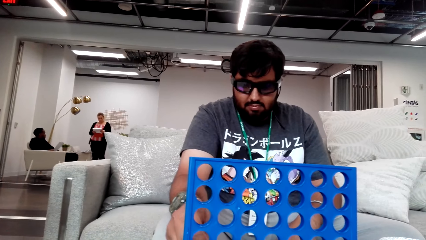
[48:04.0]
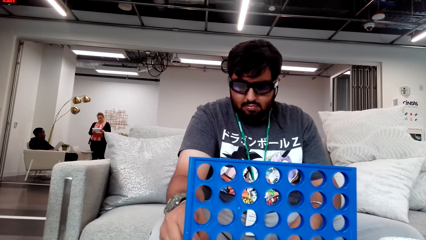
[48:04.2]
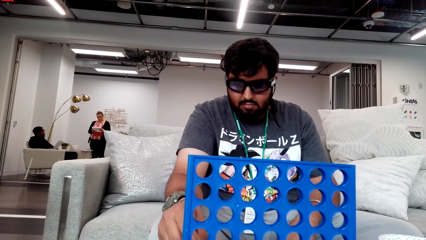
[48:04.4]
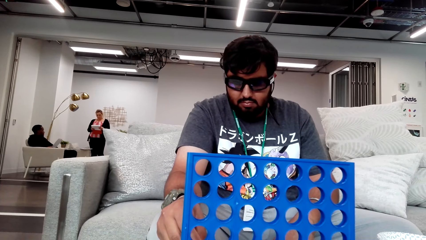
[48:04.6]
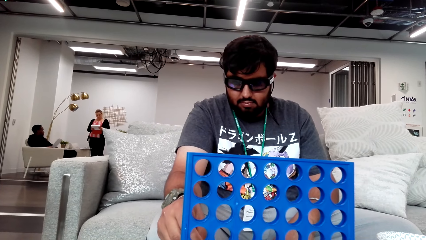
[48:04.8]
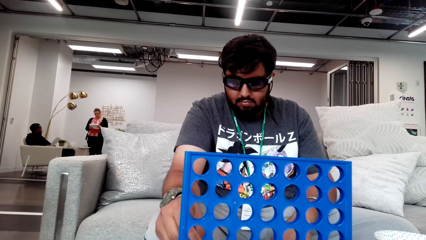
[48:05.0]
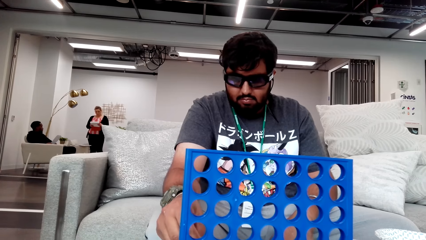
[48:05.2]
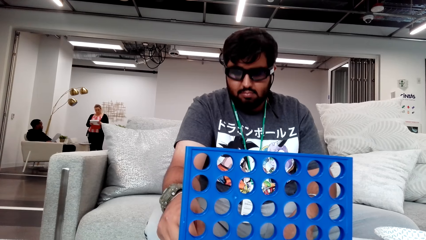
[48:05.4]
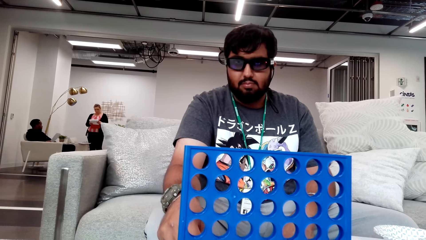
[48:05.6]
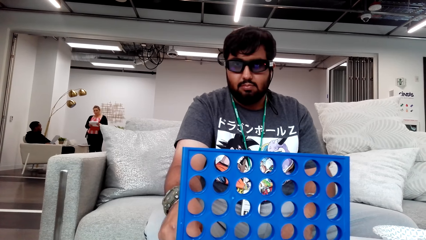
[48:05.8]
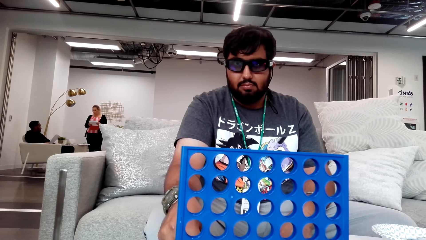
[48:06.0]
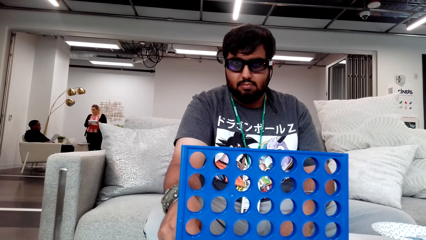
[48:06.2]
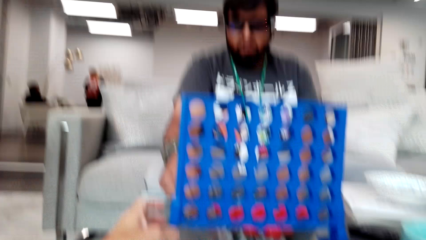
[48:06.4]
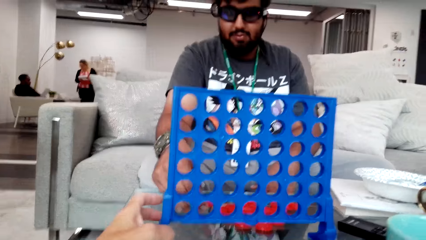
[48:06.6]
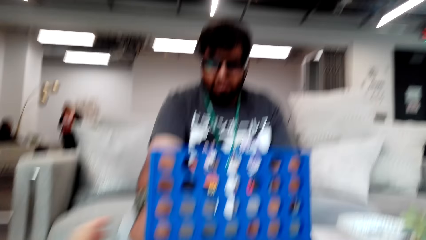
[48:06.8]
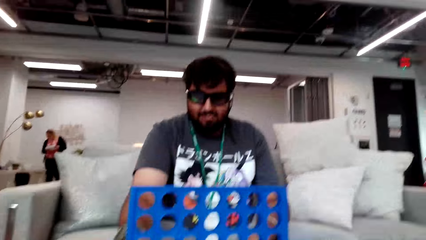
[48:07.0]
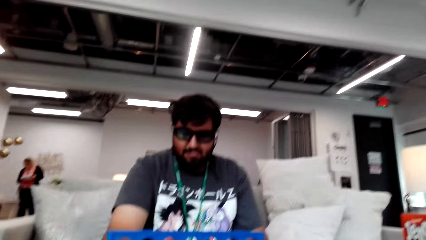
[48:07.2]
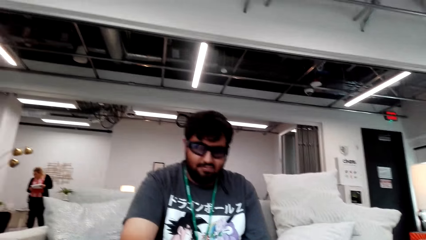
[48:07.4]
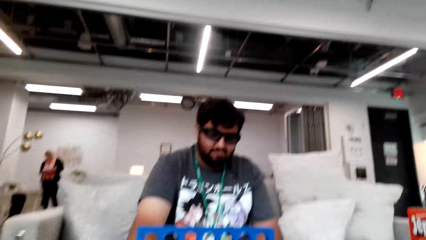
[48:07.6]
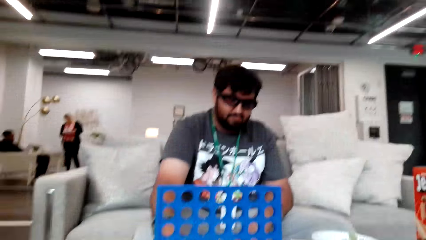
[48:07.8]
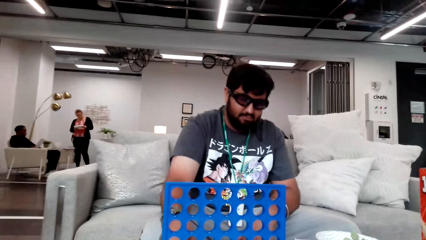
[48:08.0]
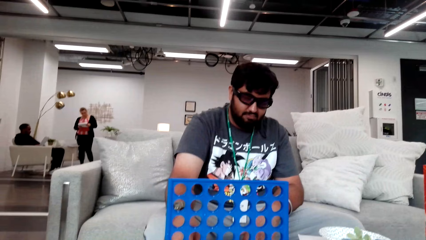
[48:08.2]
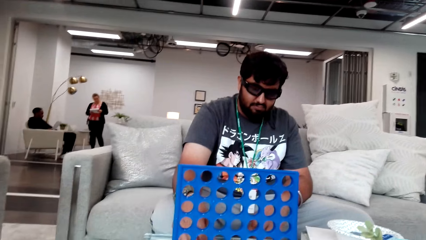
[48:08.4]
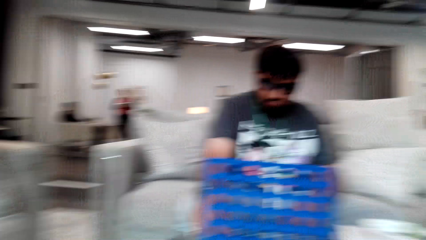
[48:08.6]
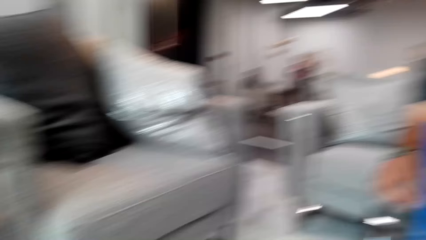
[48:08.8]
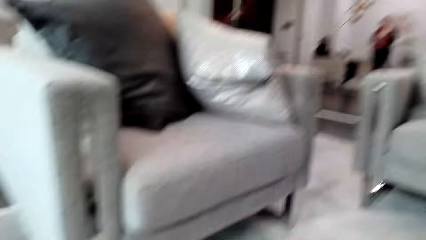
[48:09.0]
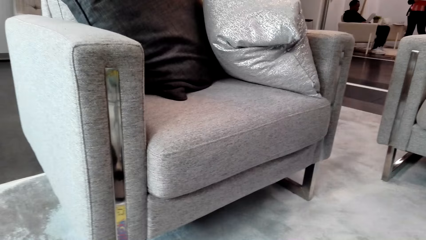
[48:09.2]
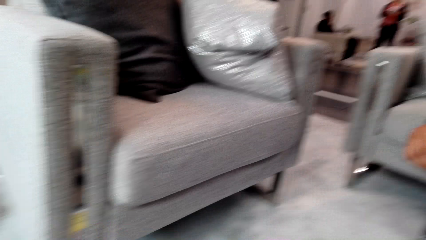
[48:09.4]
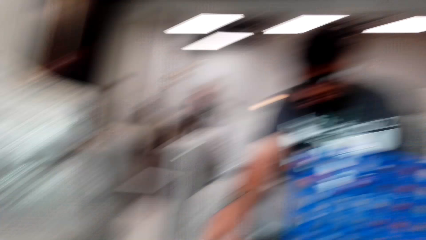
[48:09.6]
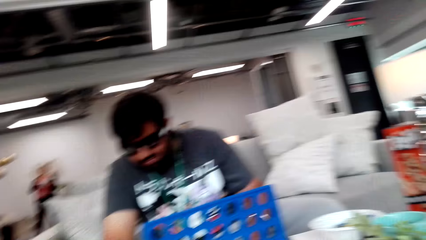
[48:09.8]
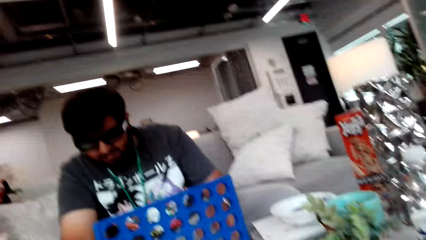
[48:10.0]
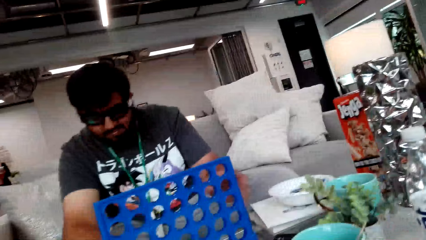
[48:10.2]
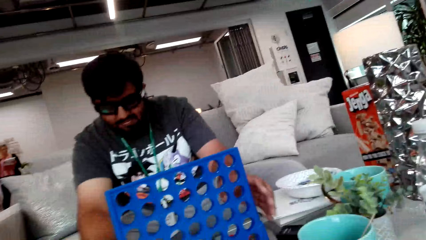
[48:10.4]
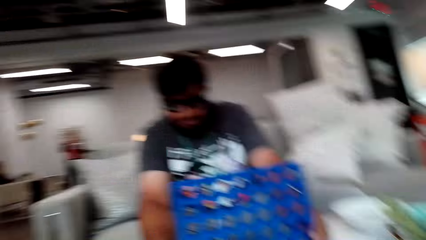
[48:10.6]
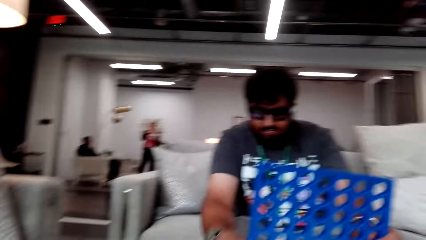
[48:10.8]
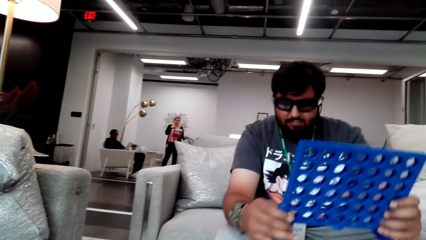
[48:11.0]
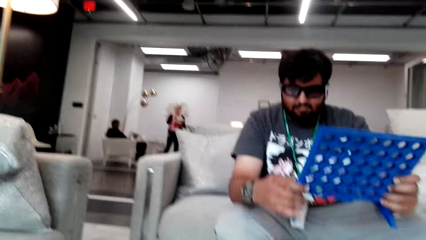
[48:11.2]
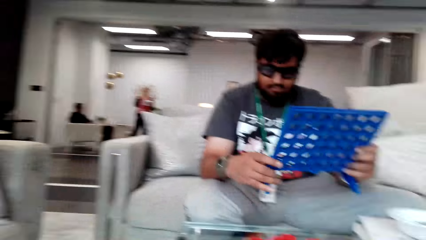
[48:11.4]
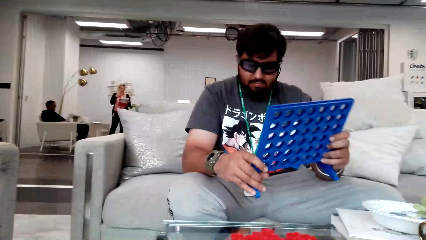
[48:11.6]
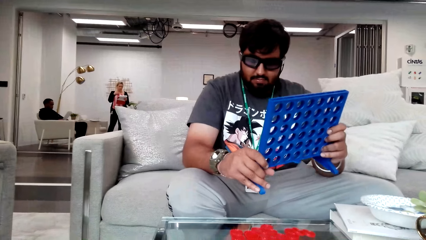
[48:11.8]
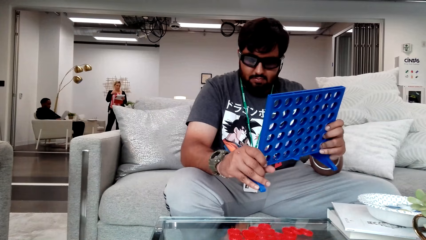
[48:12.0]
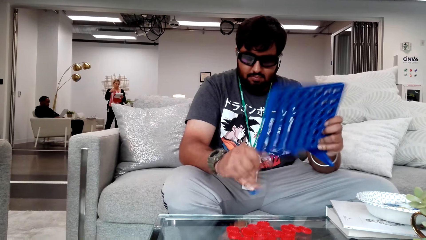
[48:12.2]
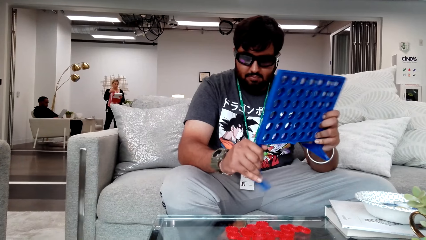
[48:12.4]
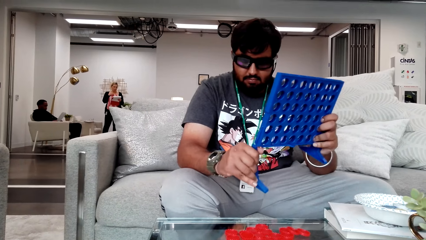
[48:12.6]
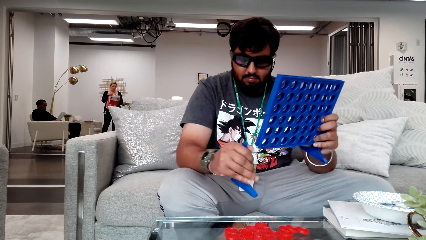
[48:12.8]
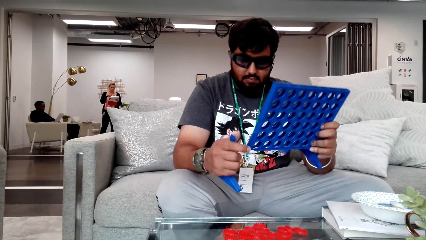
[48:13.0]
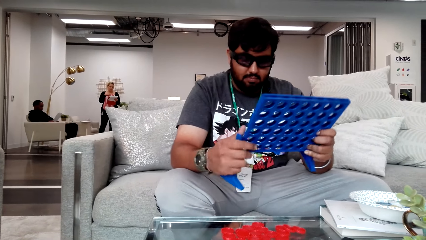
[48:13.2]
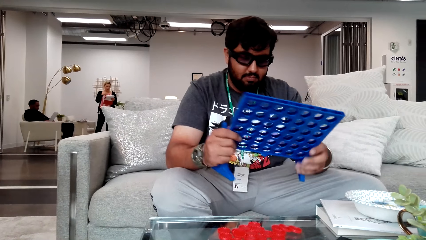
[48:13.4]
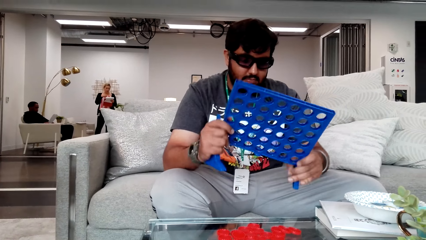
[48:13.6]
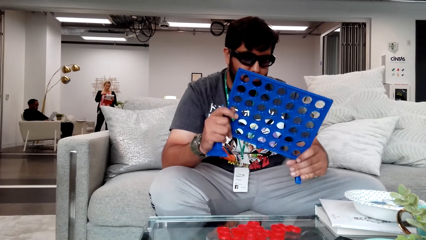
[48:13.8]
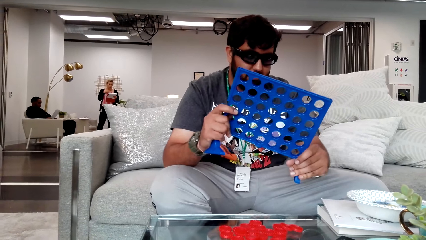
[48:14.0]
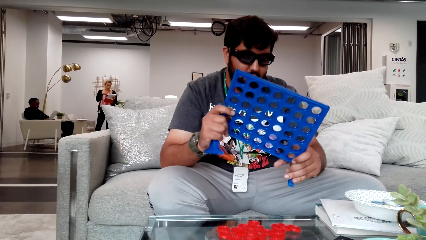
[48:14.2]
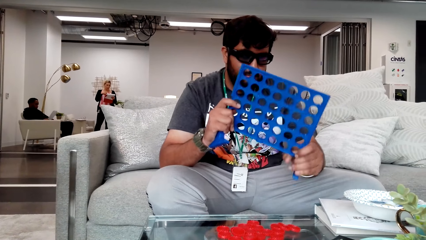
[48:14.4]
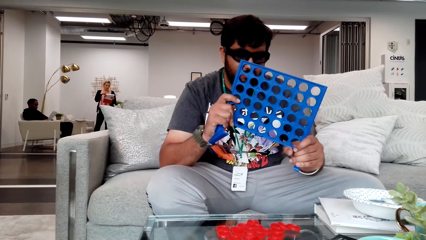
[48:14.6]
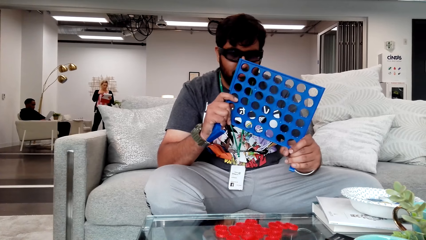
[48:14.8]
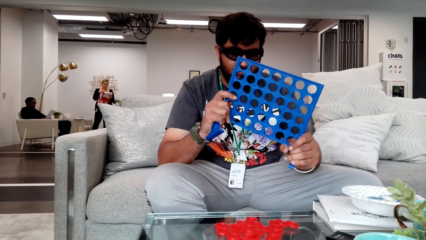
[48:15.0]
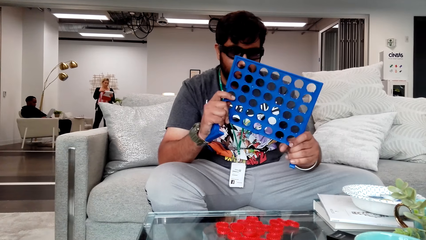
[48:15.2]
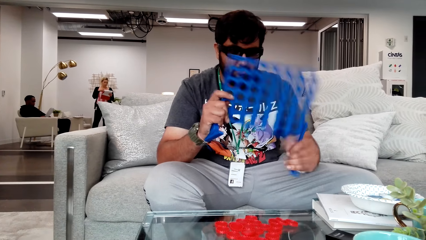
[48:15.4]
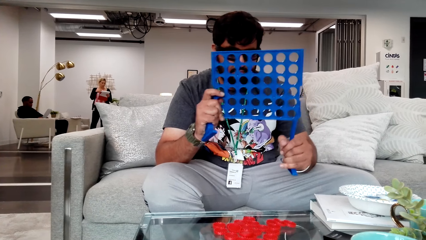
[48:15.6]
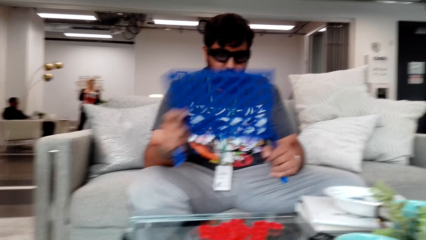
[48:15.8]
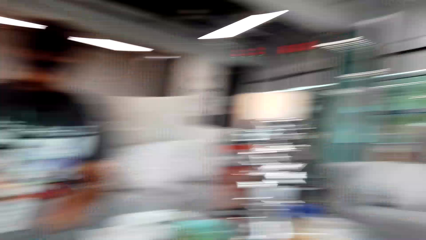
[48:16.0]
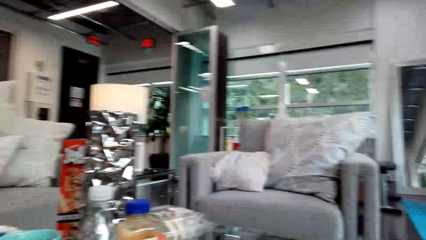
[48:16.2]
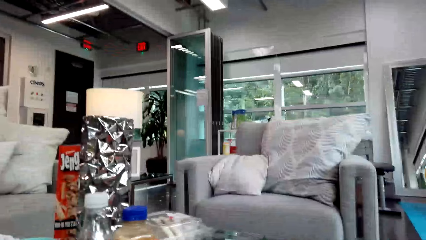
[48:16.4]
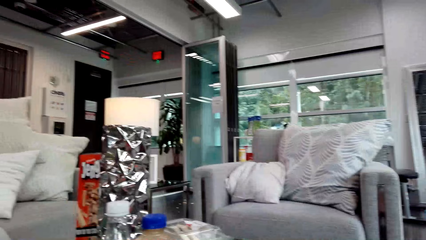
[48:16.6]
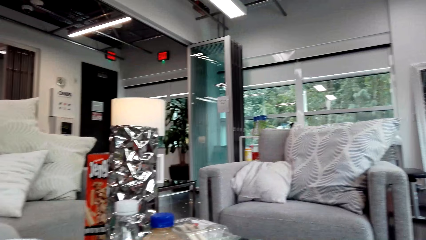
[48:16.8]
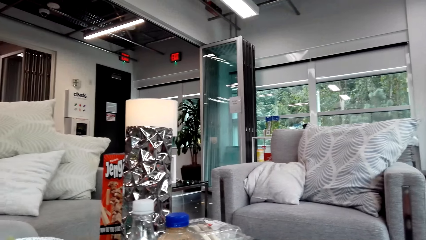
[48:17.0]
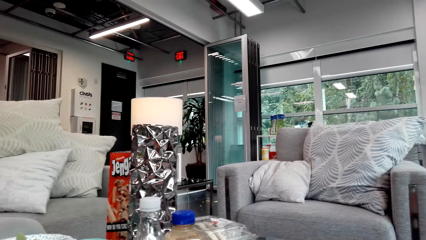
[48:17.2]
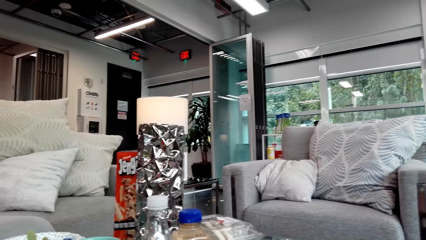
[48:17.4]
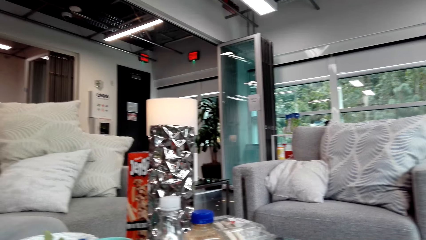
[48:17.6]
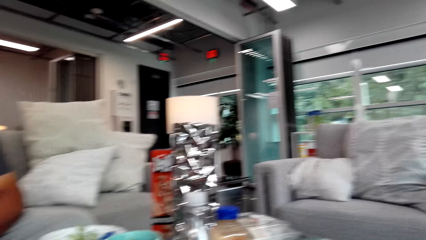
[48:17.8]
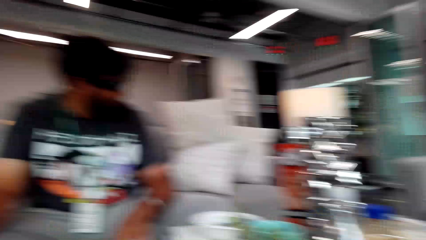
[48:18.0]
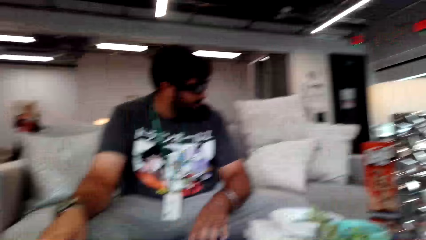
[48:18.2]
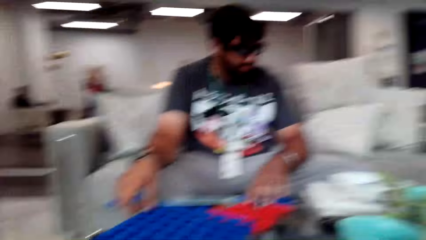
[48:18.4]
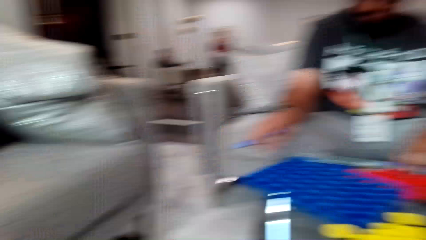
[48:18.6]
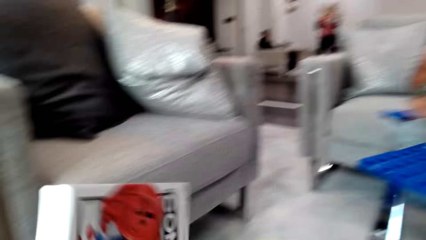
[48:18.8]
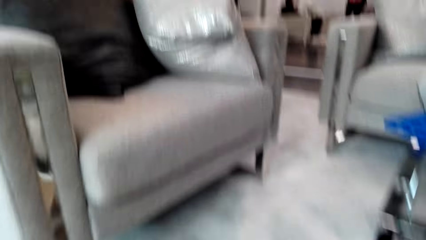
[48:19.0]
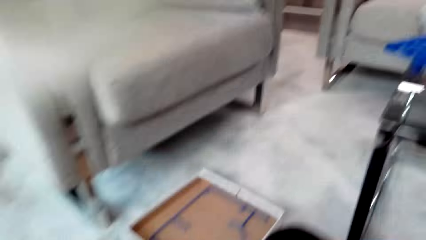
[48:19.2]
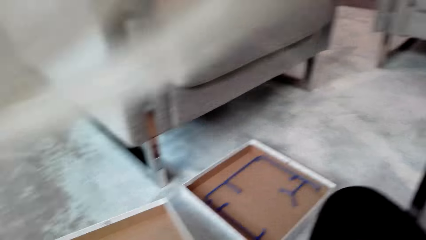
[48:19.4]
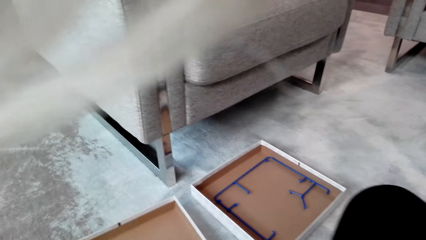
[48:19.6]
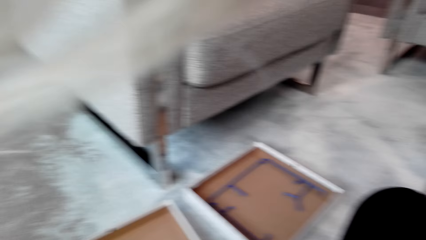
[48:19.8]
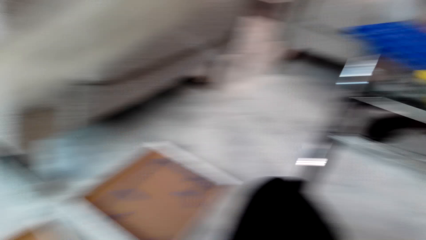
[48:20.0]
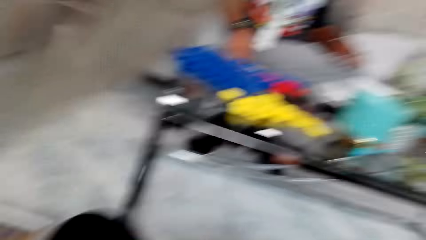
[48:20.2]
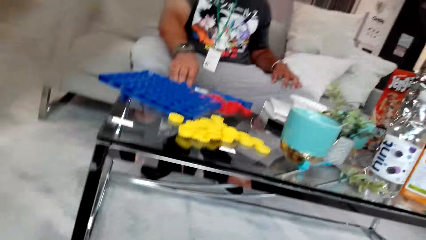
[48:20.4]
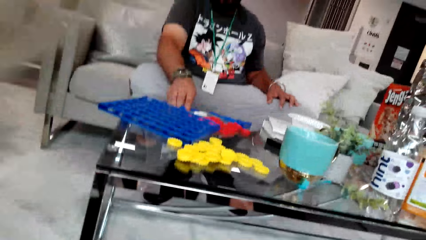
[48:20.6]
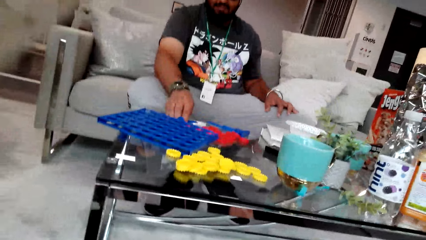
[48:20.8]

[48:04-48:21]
The person arranges poker chips. The camera wearer looks around repeatedly. The person takes the poker chips holder from the table and dismantles the poker chips holder. The camera wearer looks around. They look around again.
